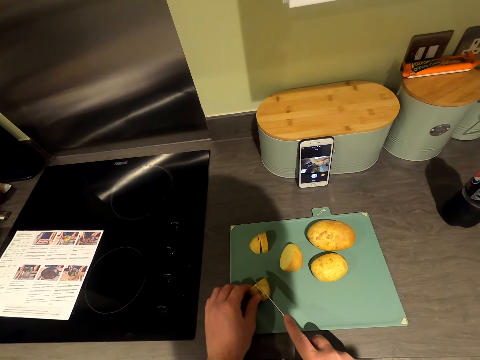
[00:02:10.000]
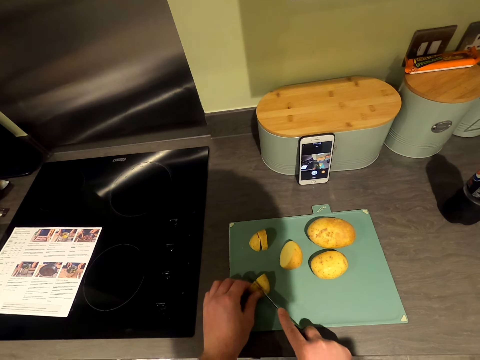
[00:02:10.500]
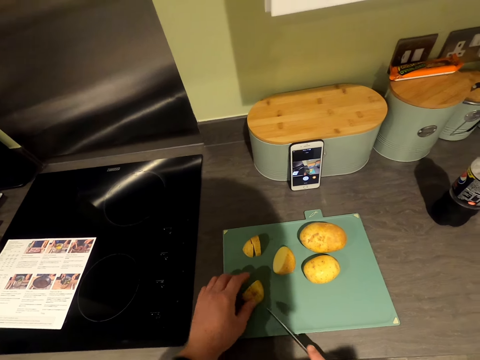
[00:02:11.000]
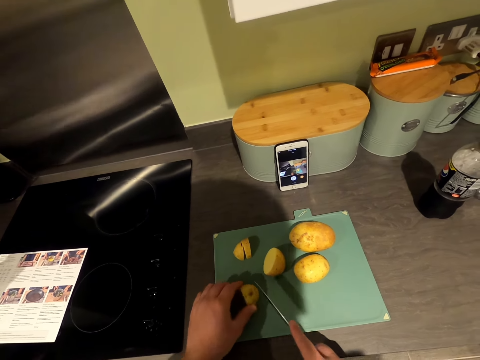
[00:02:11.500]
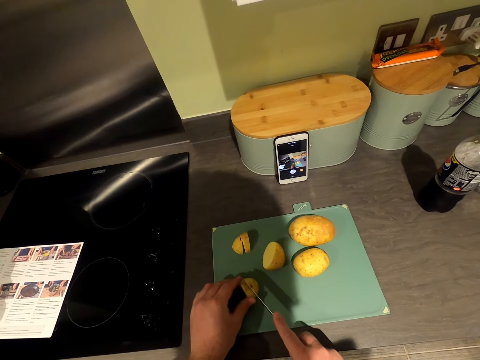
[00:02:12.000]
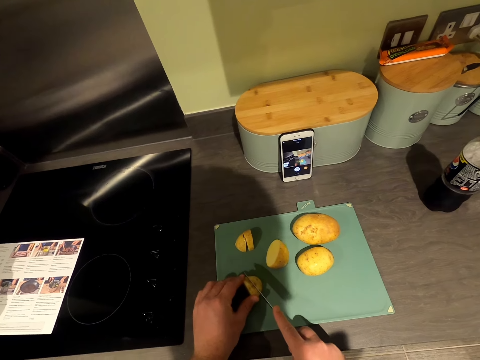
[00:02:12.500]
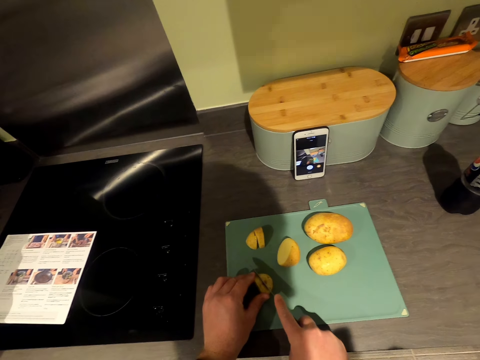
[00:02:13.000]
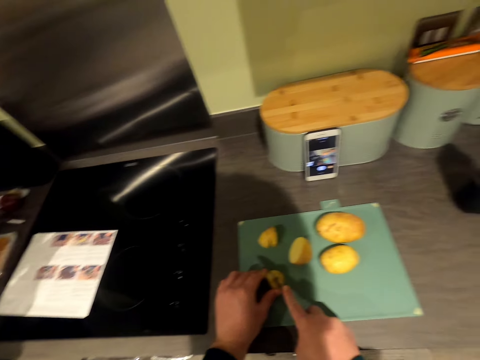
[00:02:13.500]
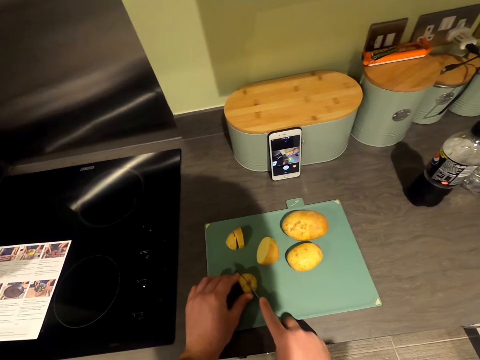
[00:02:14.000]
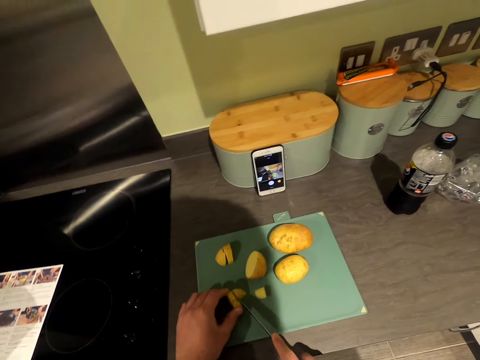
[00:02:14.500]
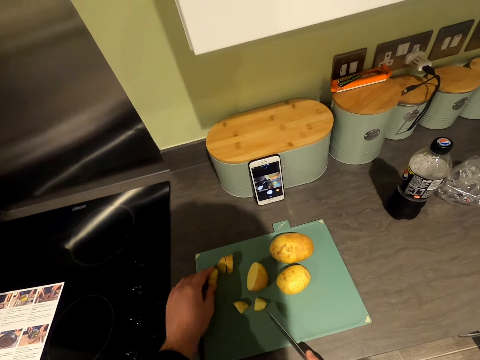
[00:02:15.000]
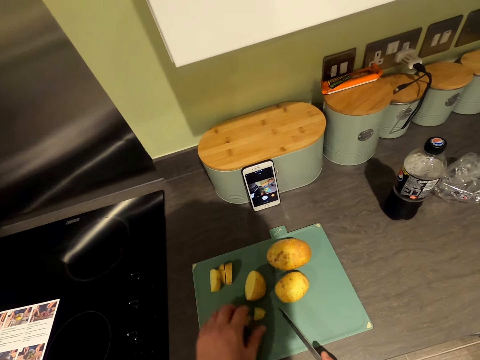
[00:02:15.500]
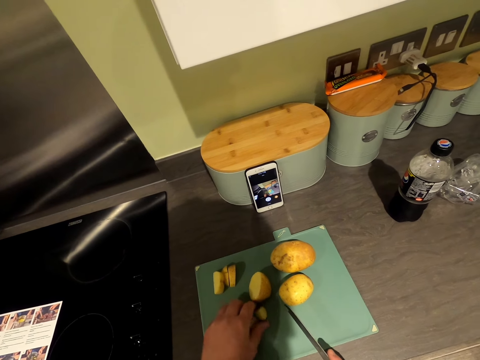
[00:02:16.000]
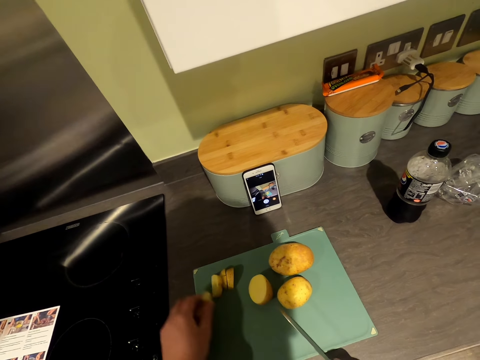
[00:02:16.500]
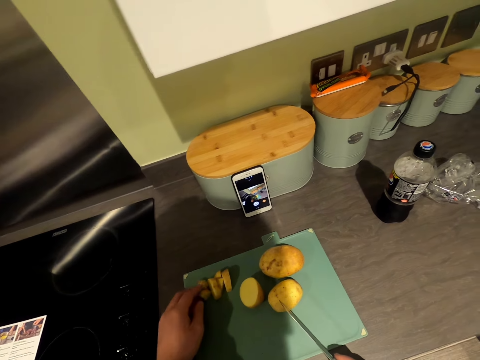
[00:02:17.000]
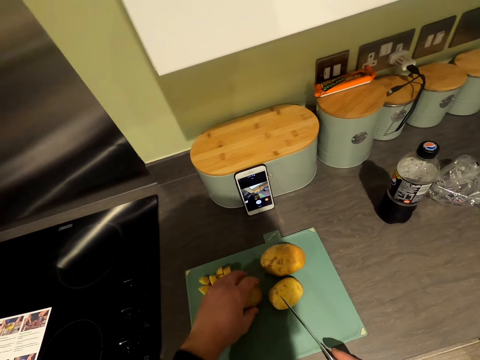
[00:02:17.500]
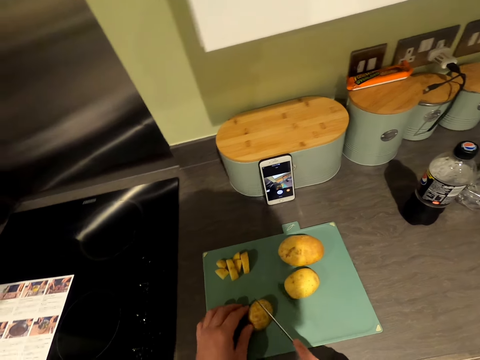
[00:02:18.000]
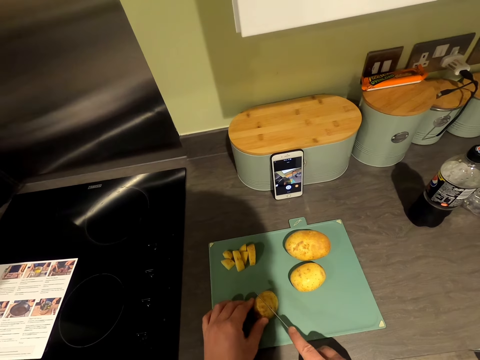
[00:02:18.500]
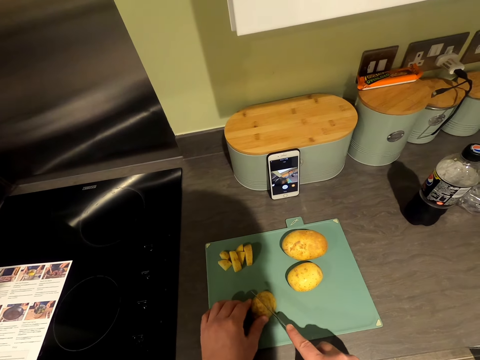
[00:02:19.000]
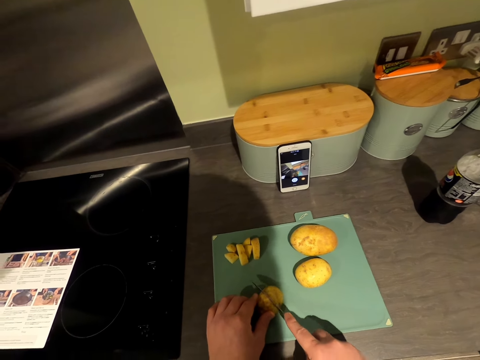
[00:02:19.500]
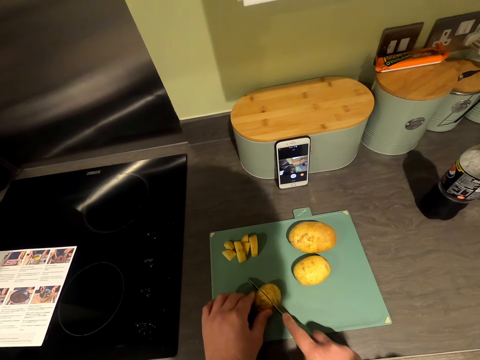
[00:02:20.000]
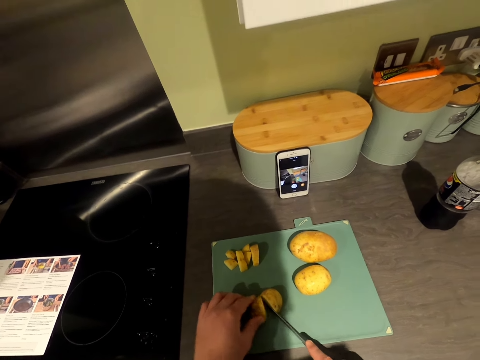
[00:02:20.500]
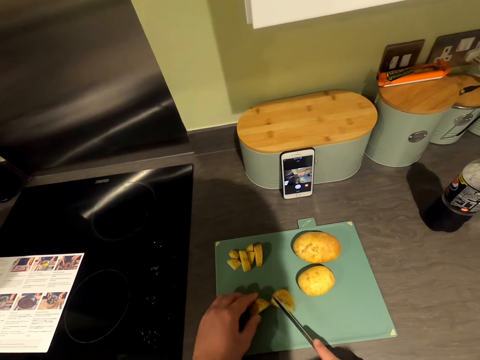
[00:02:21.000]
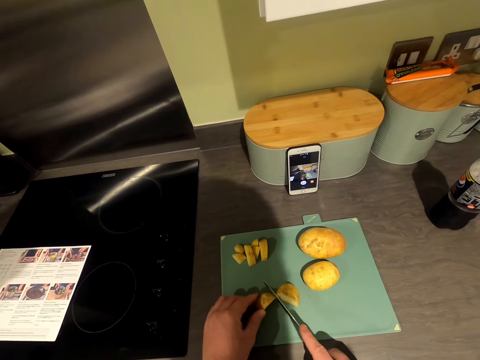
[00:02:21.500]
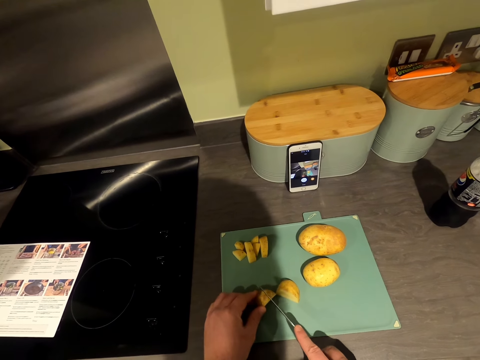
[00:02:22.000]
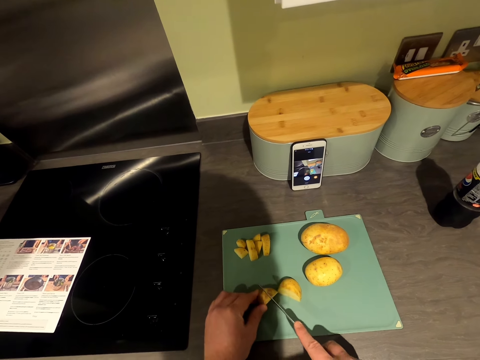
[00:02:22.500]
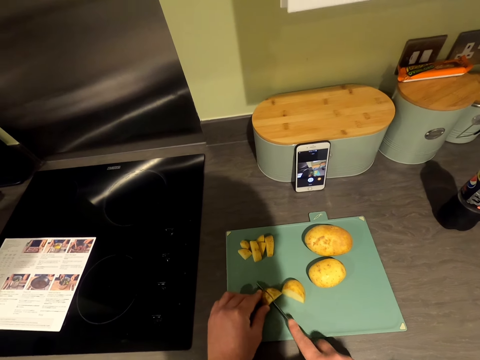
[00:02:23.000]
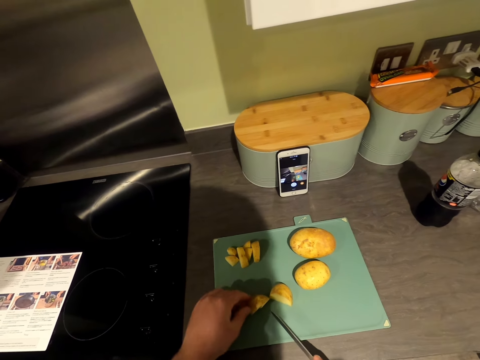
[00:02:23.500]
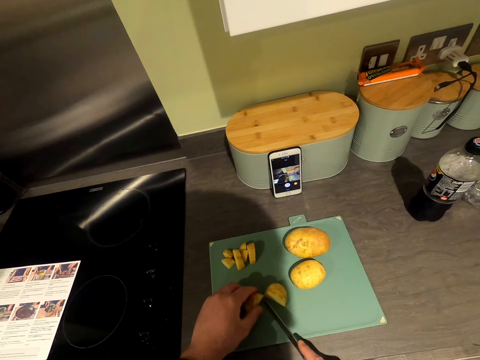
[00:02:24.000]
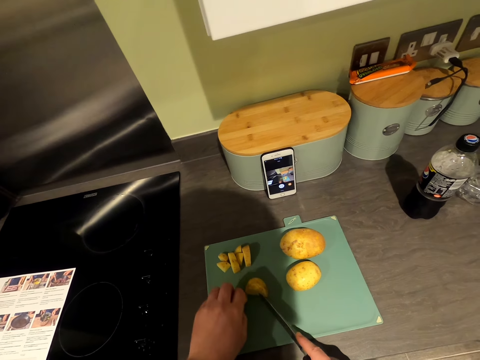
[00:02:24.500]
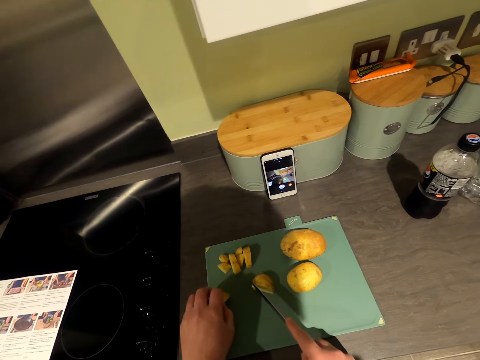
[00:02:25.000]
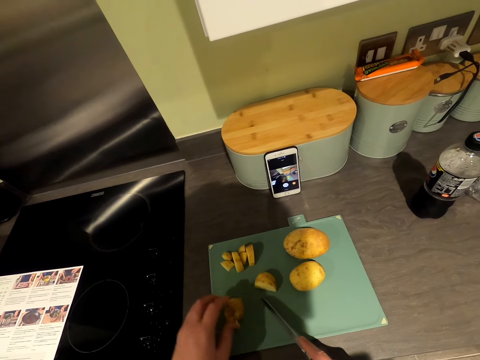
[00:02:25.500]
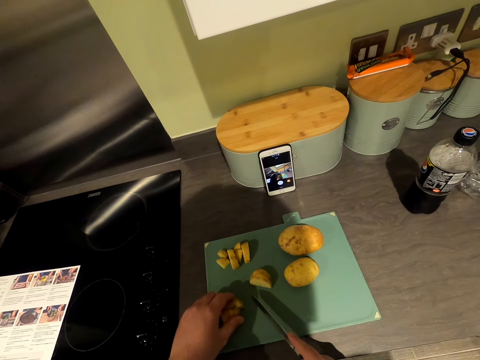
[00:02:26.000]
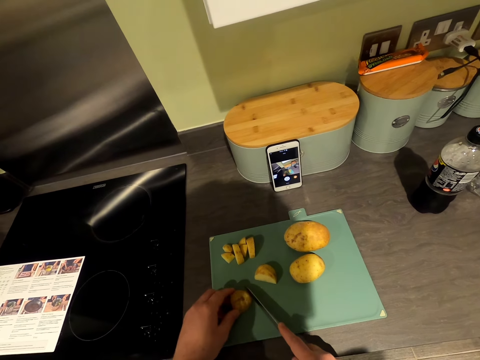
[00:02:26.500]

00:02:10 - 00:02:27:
The camera wearer cuts potatoes. They put aside the cut potatoes. They pick up a piece of potato. They position the knife. They cut the potatoes. They chop the potato into small pieces.

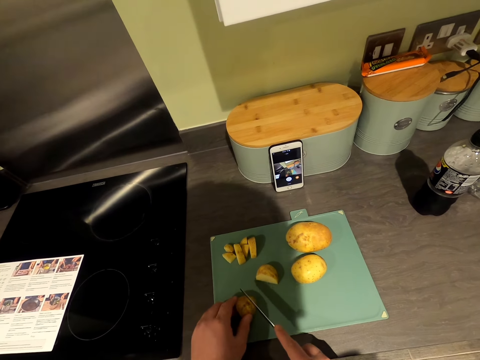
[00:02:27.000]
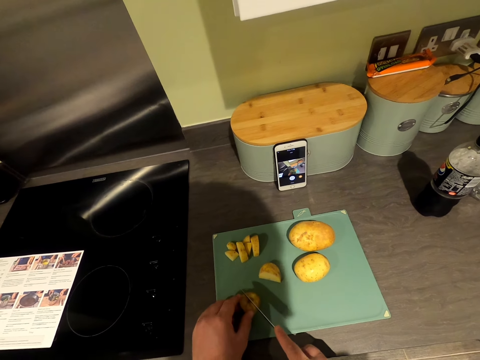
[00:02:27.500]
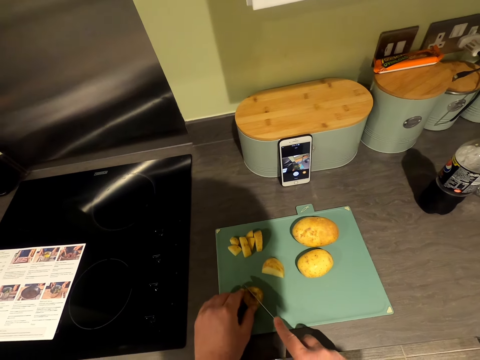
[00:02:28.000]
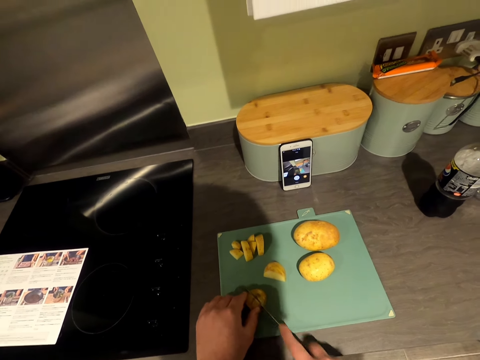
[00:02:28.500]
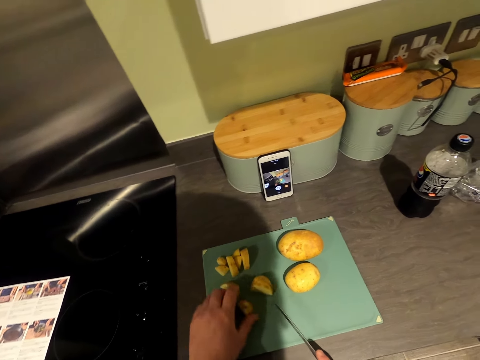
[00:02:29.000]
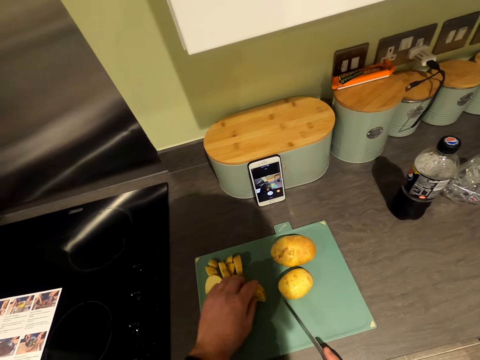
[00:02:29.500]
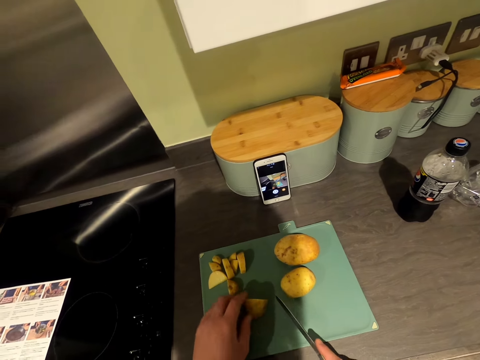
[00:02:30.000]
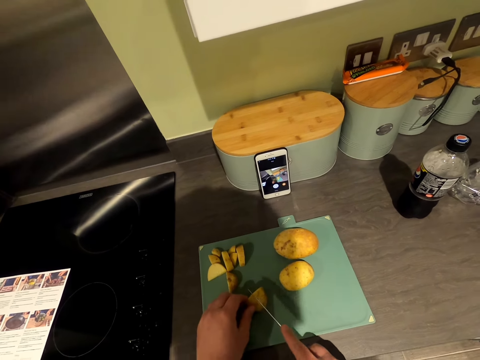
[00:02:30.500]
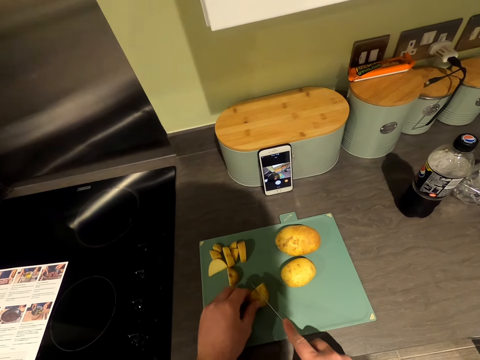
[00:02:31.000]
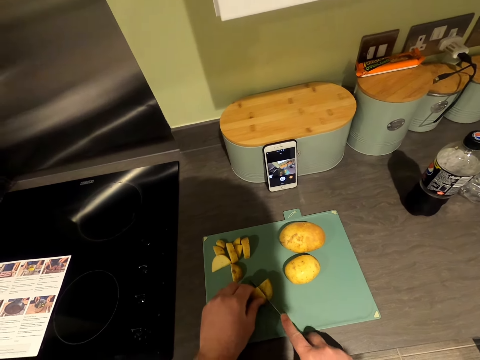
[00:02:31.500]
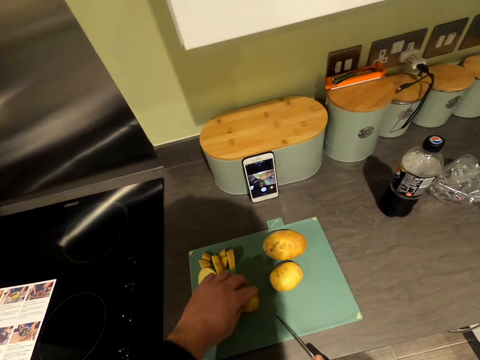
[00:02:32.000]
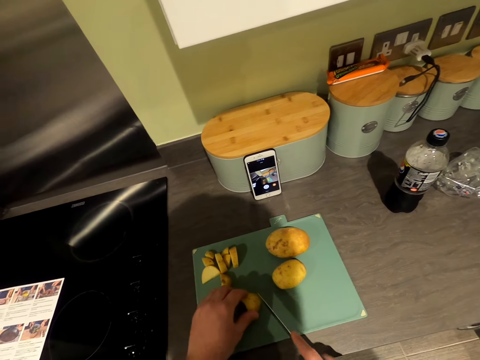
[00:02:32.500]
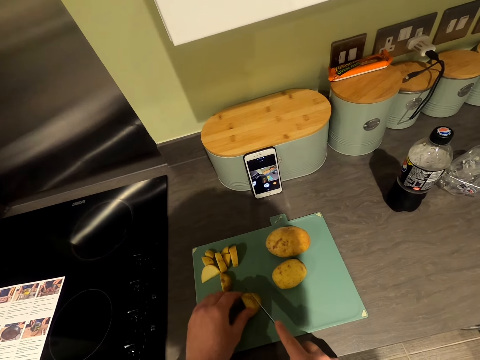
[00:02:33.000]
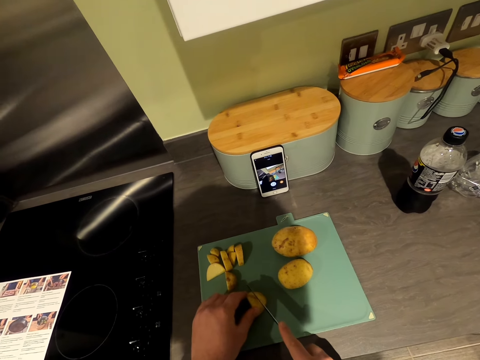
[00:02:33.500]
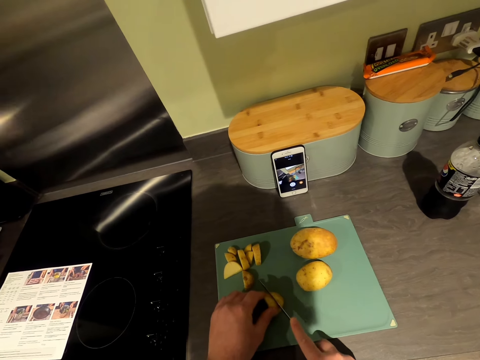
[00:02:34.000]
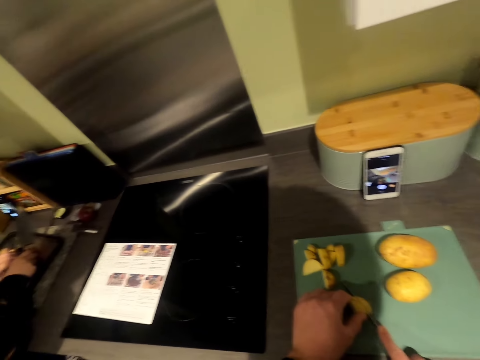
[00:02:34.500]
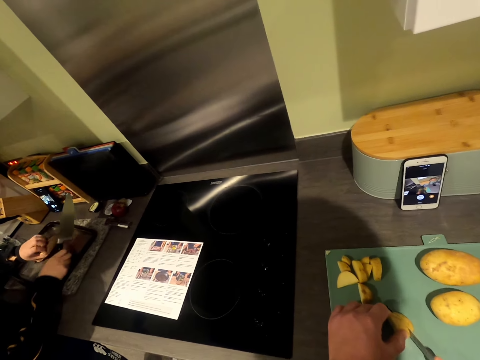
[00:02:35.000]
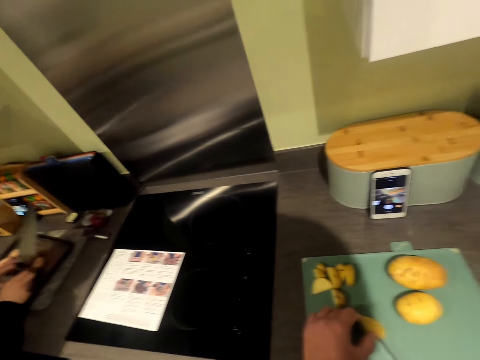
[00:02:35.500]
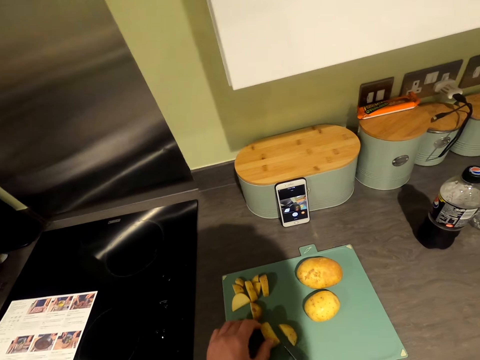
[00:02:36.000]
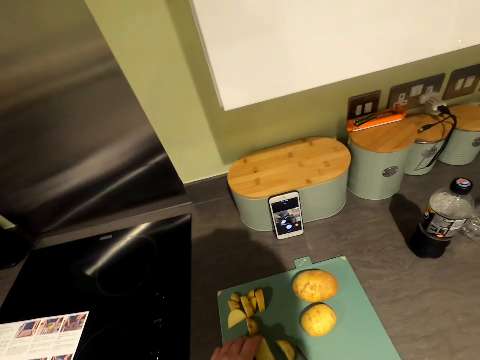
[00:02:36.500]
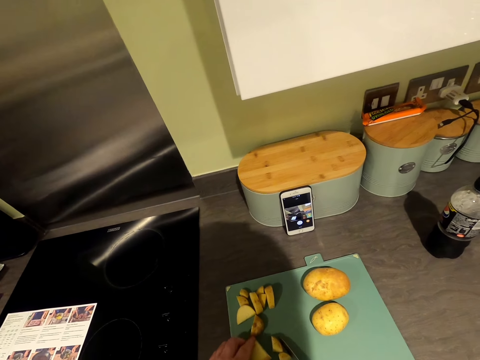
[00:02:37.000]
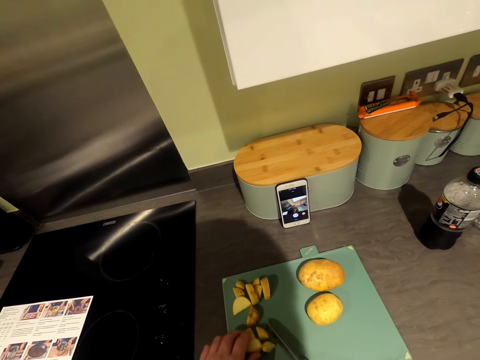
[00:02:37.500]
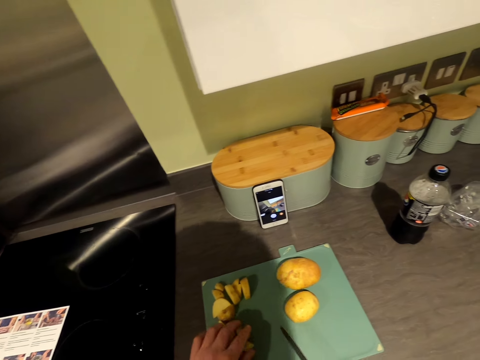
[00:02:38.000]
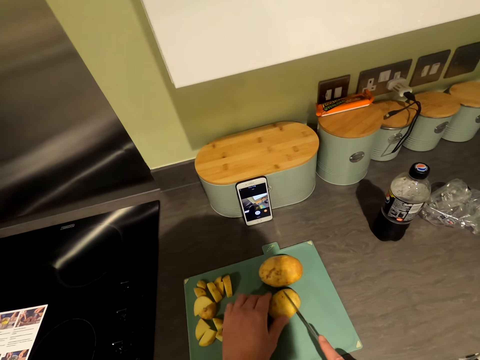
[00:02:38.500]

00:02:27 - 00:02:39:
The camera wearer puts aside the cut potatoes. They chop the potato into small pieces. A woman holds a knife. The woman spreads the meat on the baking sheet. The camera wearer talks in the kitchen.
